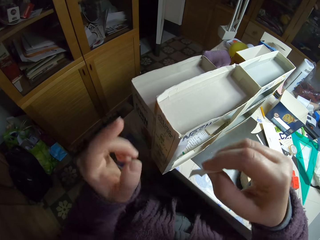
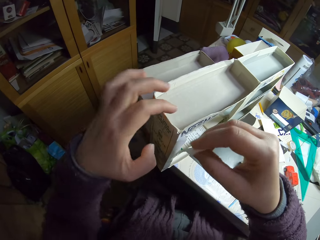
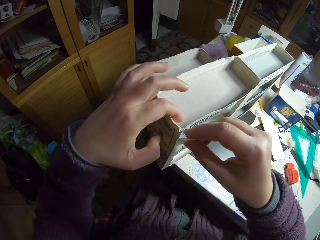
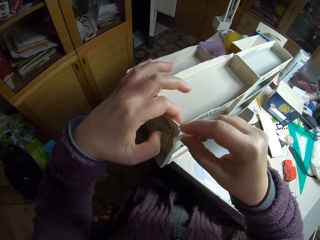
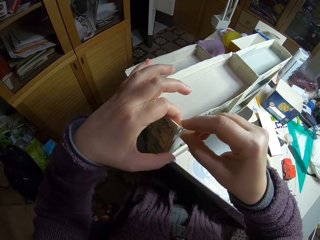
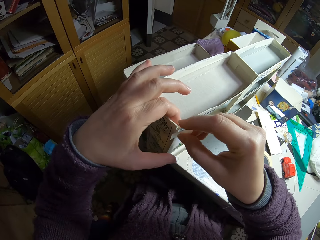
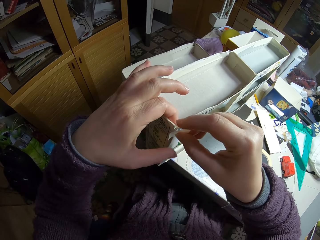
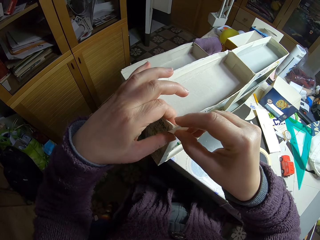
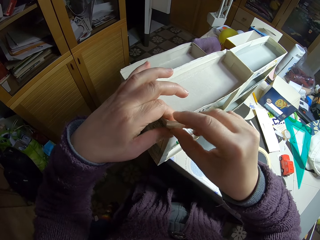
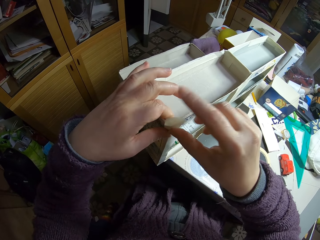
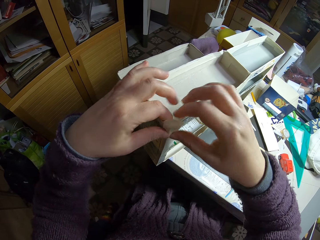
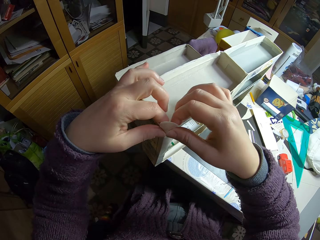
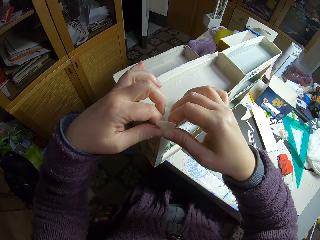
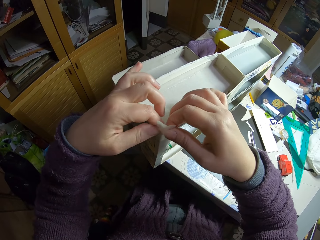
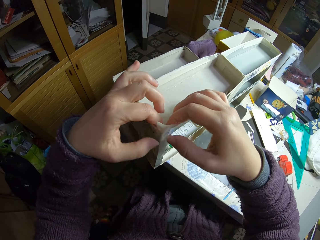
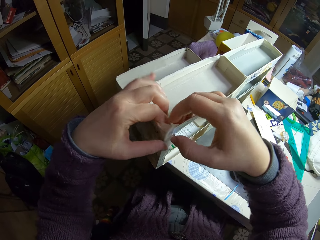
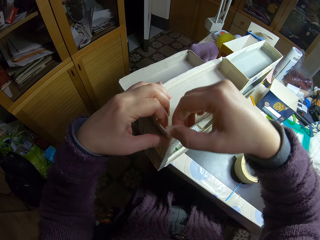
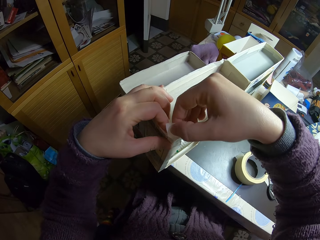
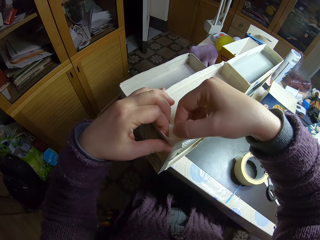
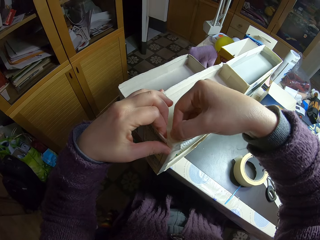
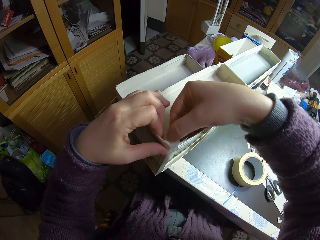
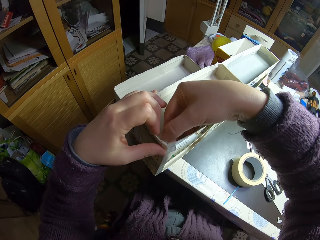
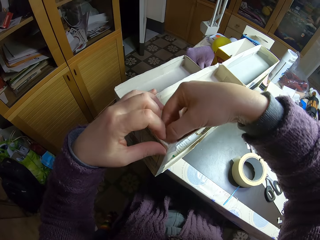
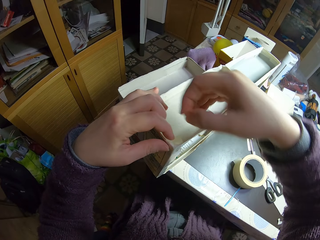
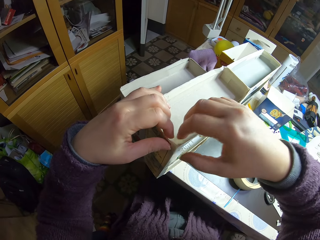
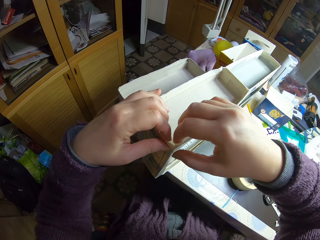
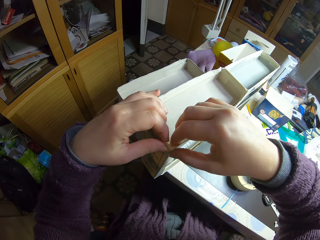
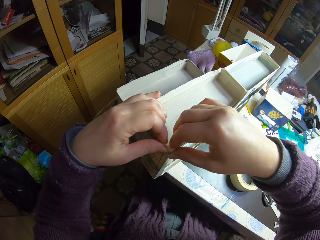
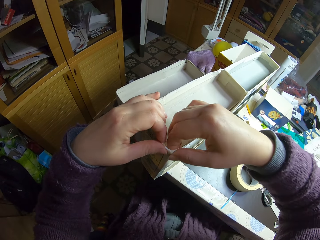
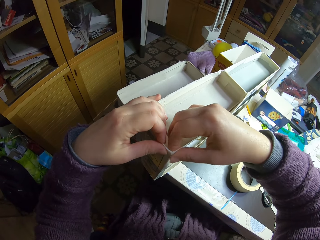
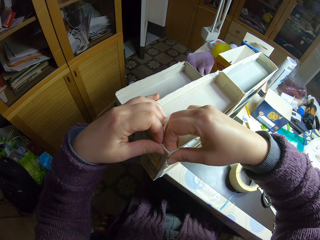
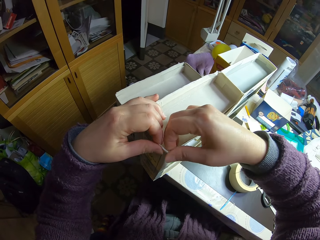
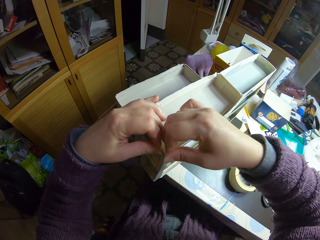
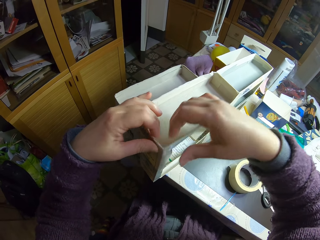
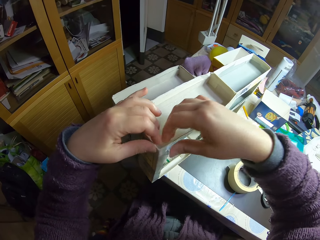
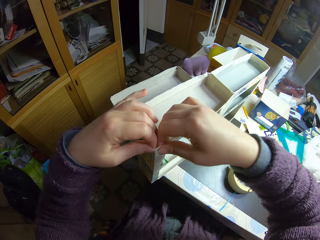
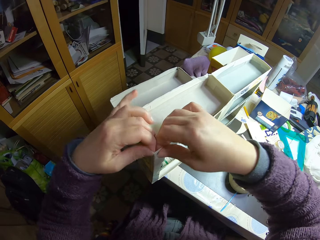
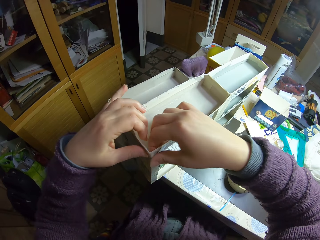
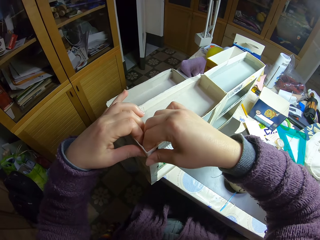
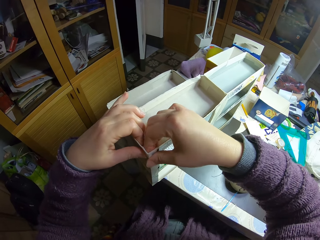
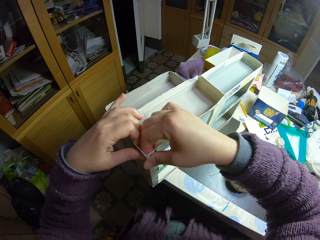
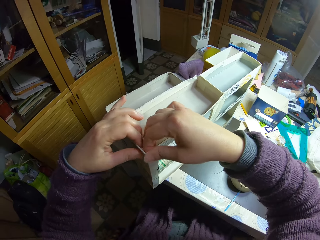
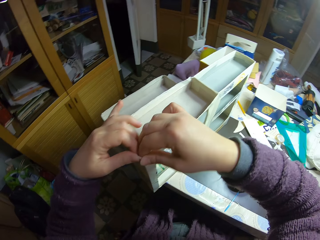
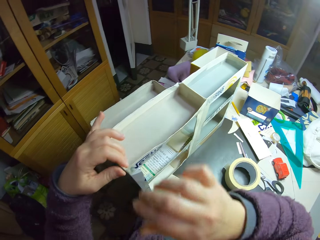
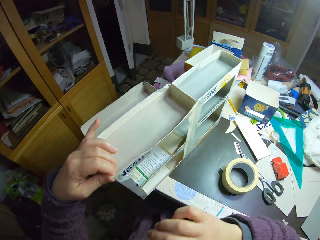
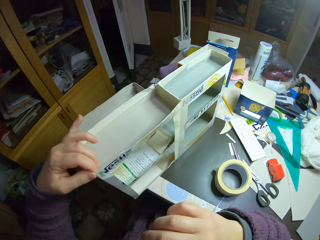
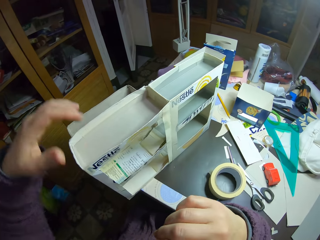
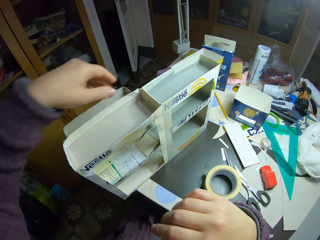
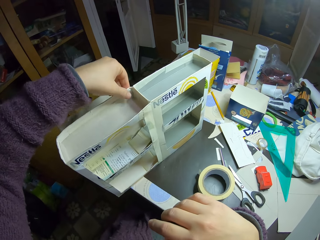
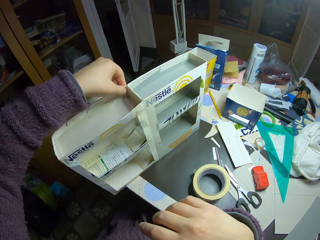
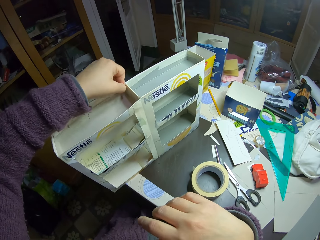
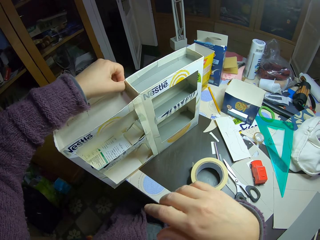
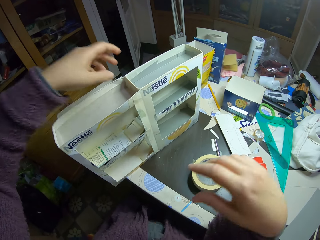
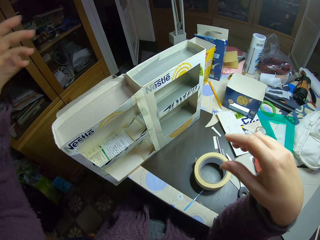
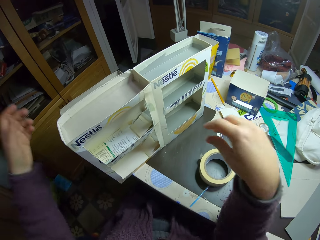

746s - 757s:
The camera wearer holds the carton toy car rack. They gum the paper model with the paper tape. They press the sellotape, place the right hand on the table, and press the carton toy car rack.

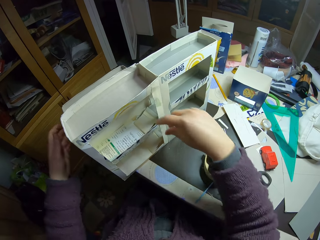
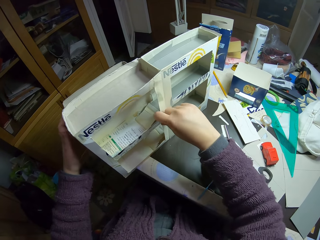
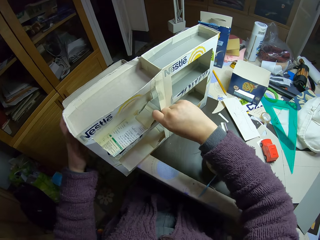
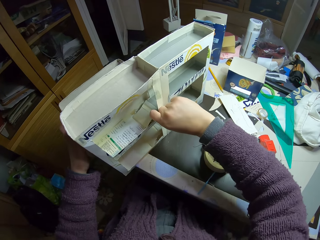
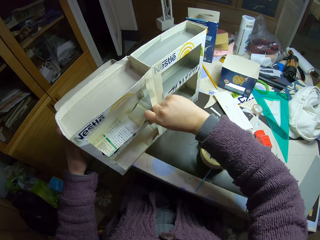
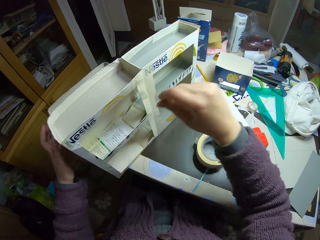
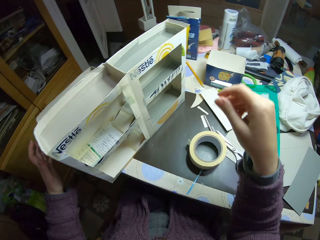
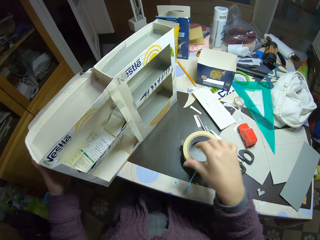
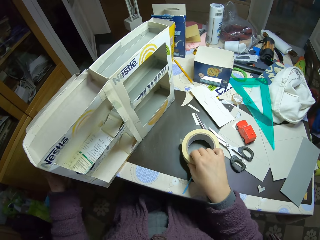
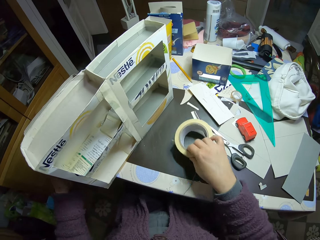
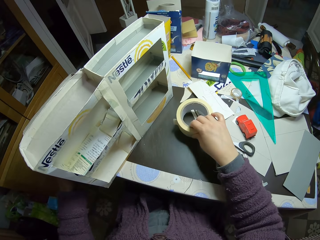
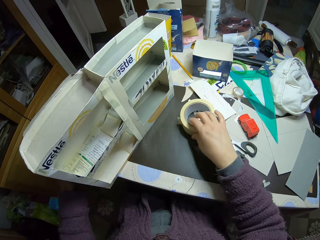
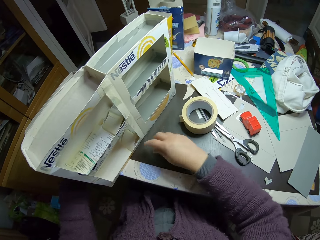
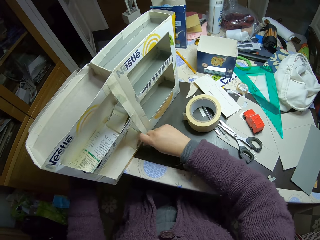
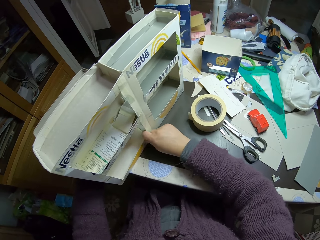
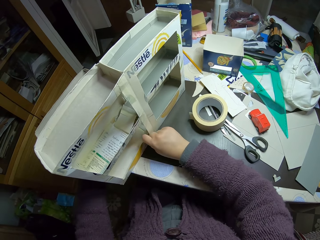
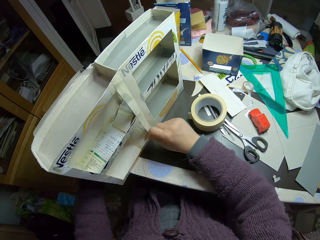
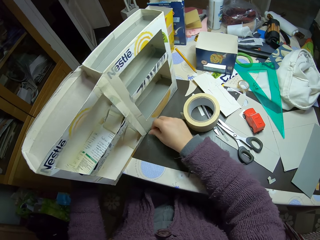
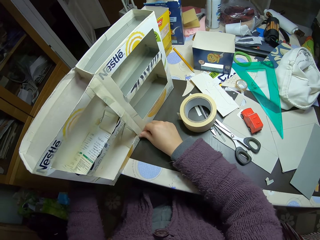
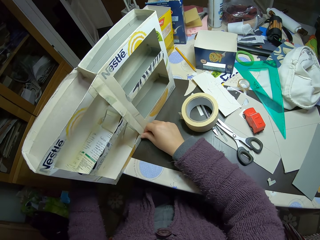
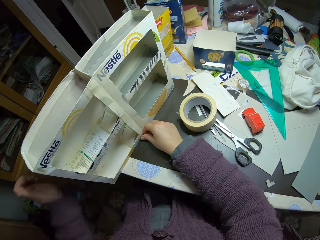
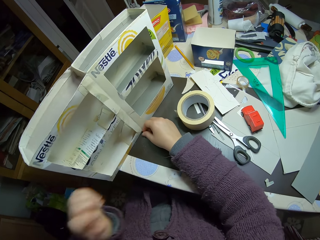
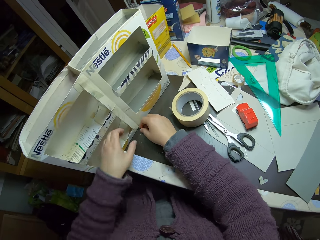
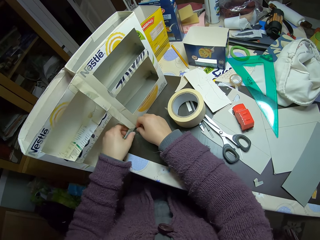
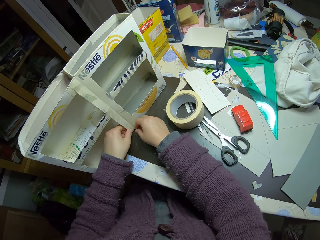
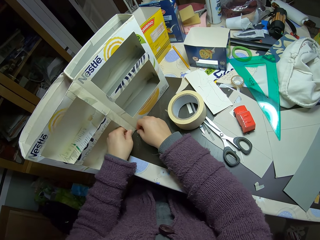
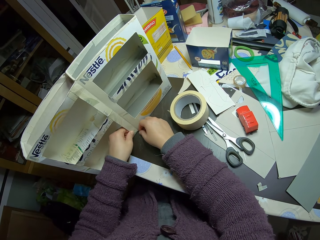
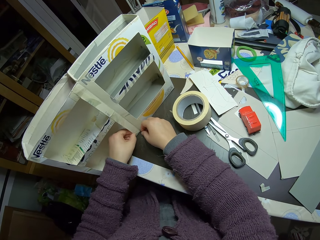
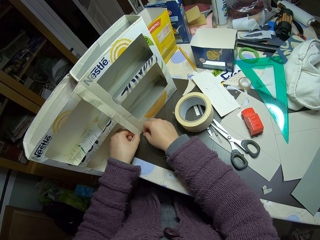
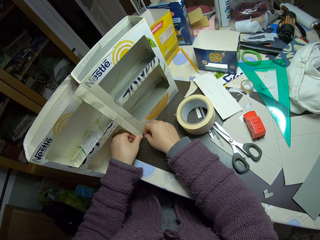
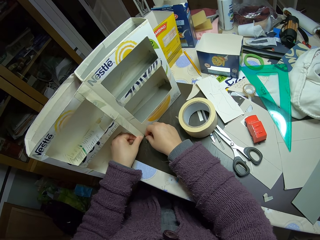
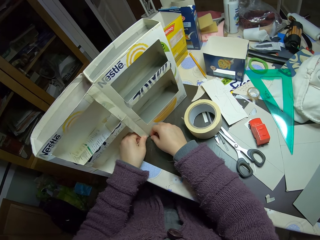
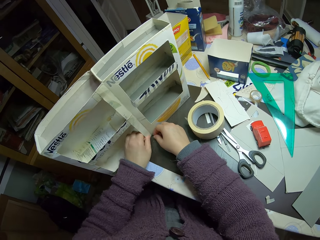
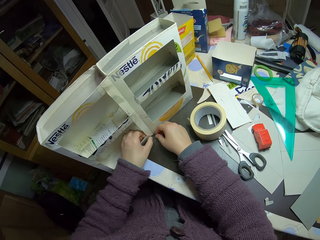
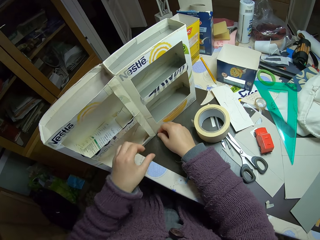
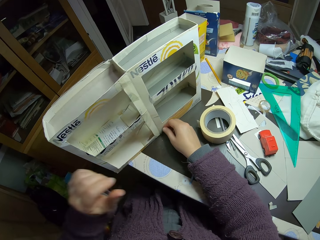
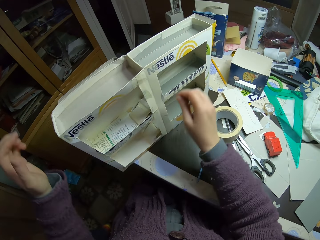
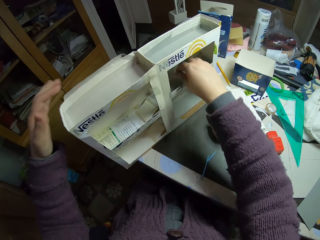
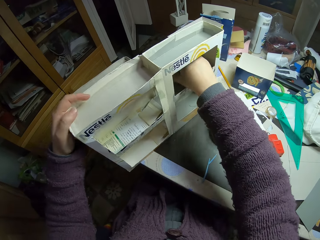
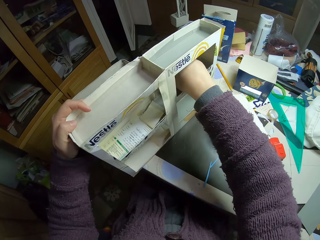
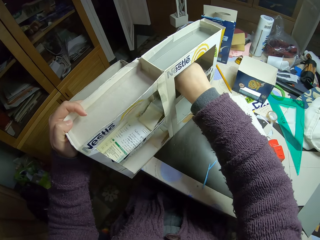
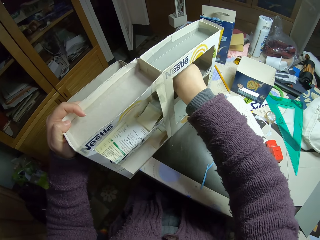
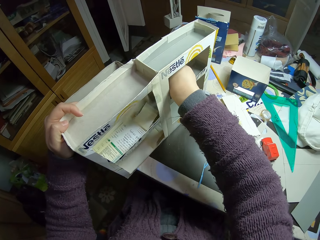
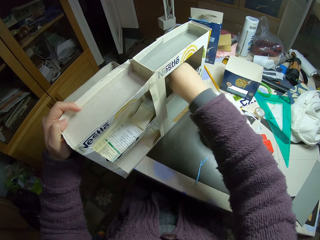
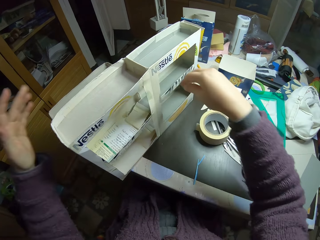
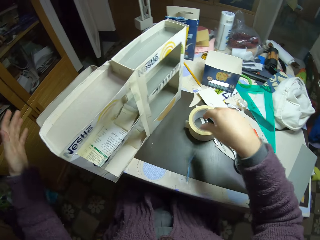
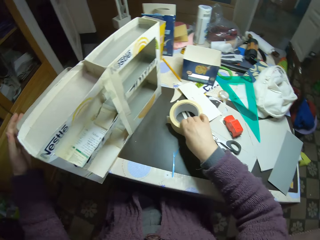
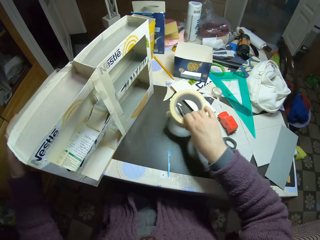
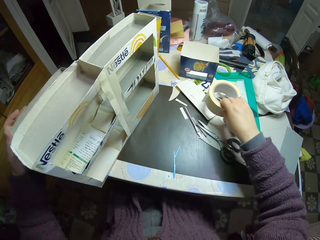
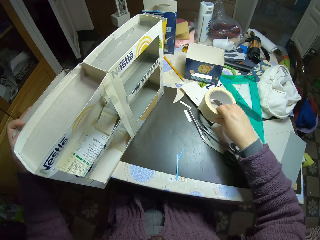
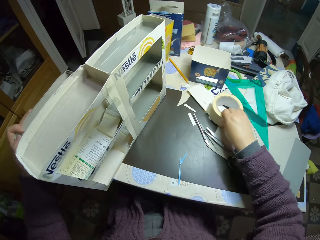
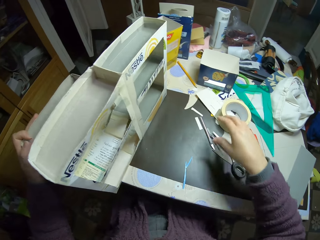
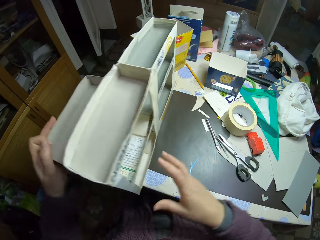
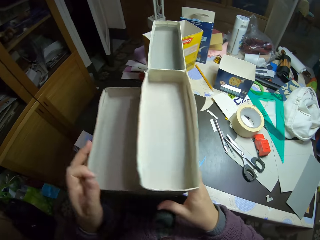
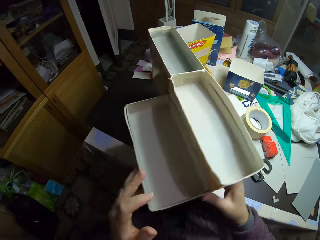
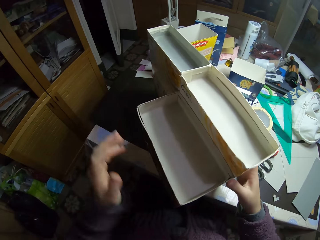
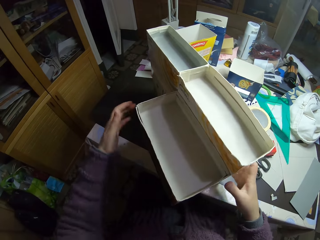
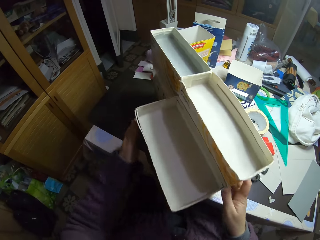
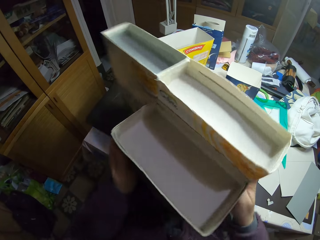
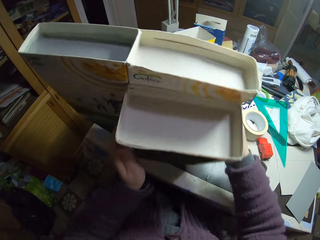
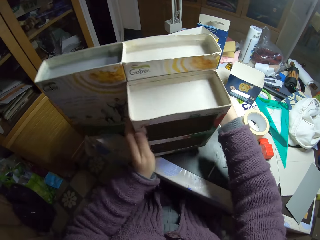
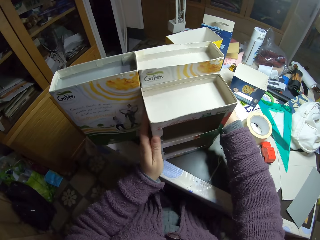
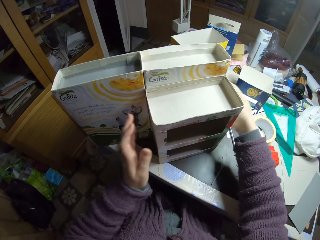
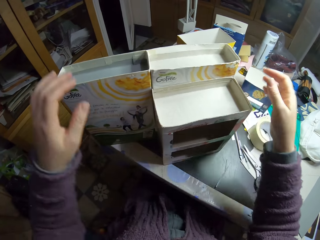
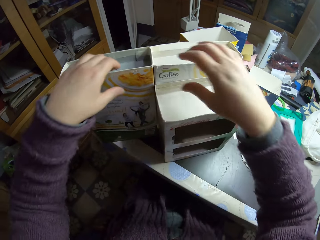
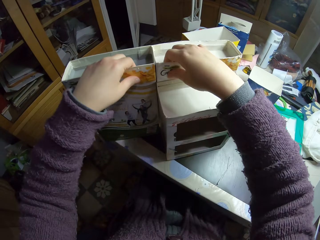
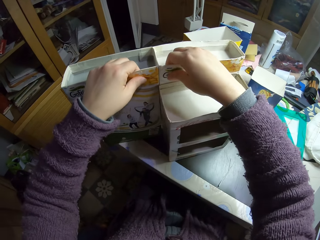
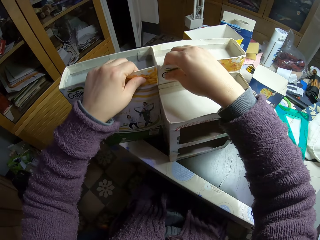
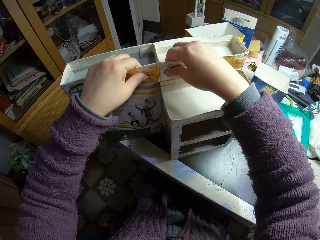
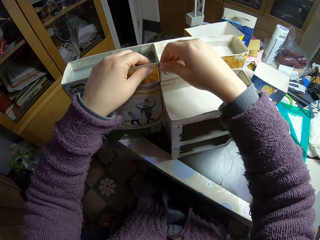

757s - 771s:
The camera wearer lifts the right hand. They pick the sellotape and place the sellotape on the table. They move the paper tape on the table. They fix the carton toy car rack. They move hands, fix the carton toy car rack, and place the left hand on the carton toy car rack. They pick the sellotape and place the left hand on the carton toy car rack. They move the paper tape on the table. They place the sellotape on the table. They move the carton toy car rack. They turn the paper model around. They hold the carton toy car rack with both hands, lift the carton car rack, place the carton car rack on the table, and fix the carton toy car rack.
